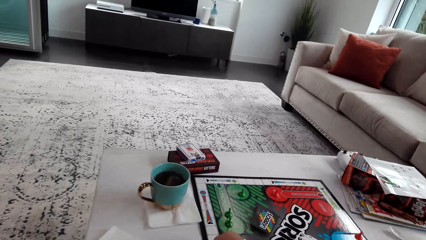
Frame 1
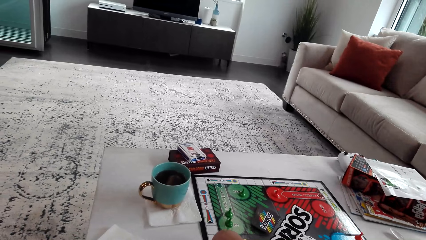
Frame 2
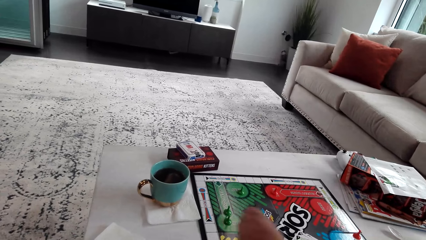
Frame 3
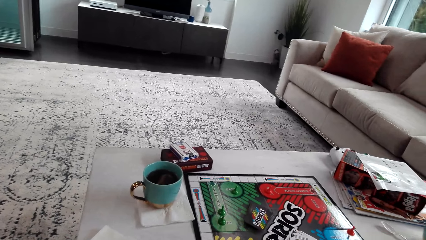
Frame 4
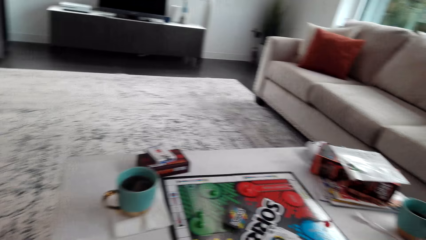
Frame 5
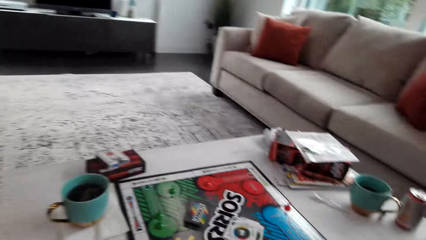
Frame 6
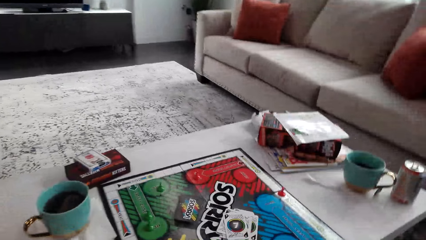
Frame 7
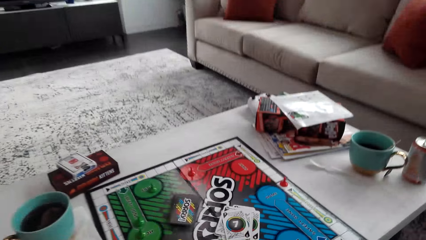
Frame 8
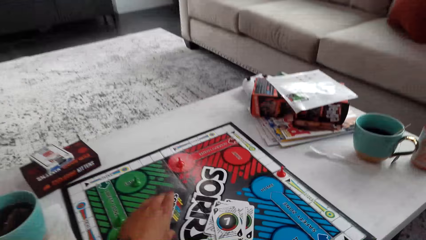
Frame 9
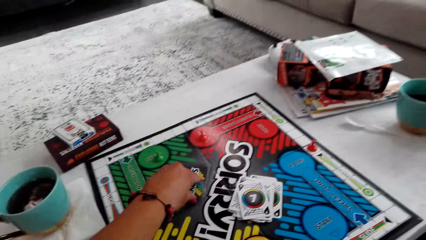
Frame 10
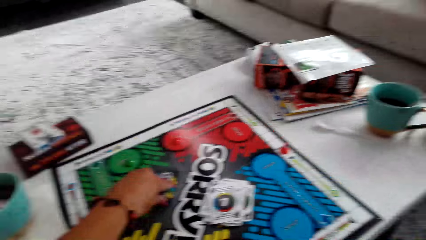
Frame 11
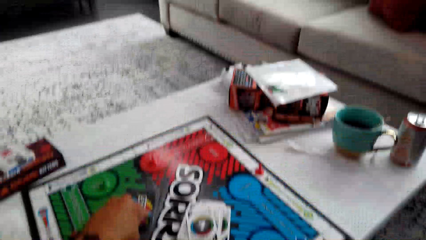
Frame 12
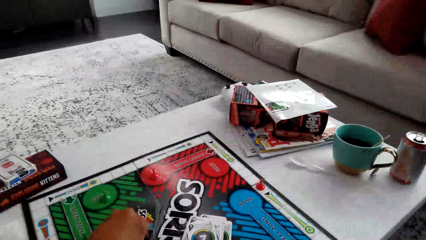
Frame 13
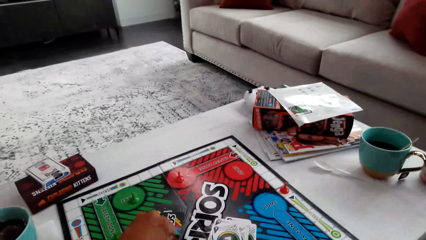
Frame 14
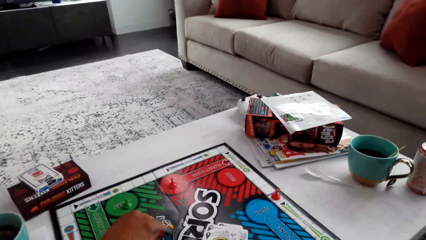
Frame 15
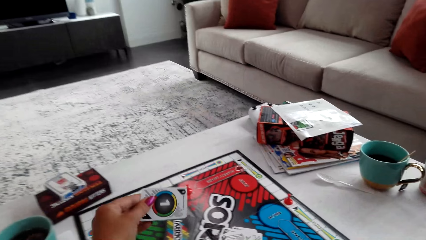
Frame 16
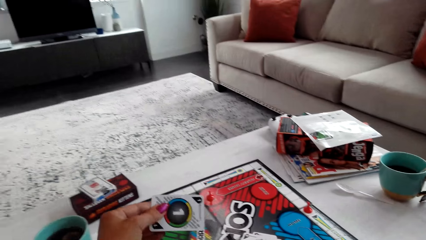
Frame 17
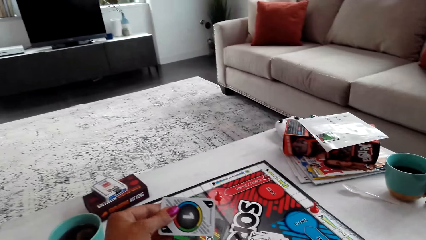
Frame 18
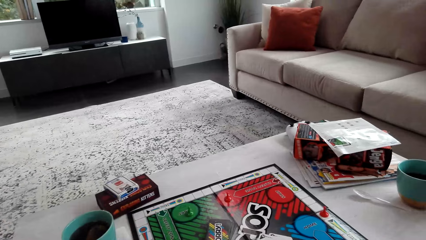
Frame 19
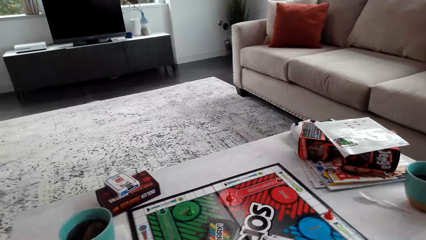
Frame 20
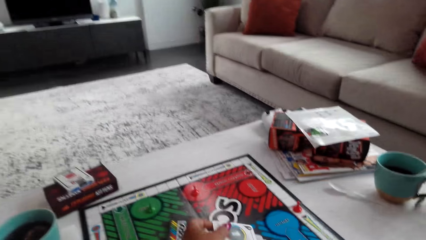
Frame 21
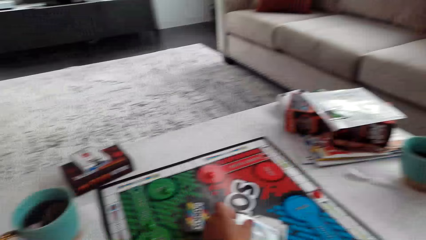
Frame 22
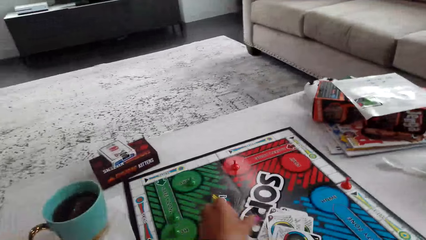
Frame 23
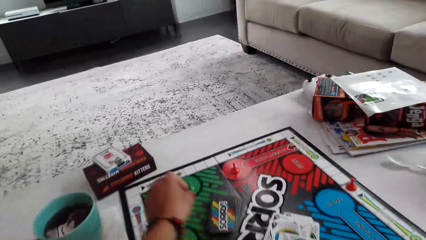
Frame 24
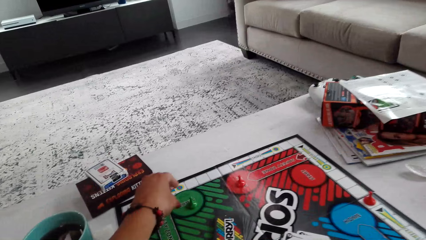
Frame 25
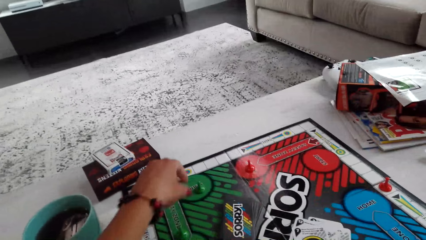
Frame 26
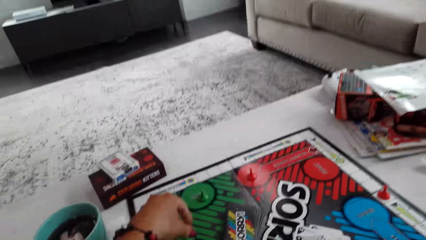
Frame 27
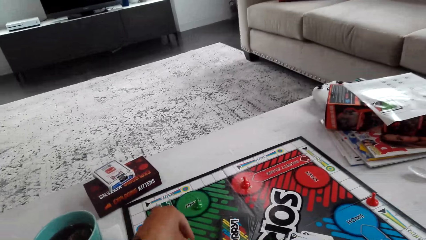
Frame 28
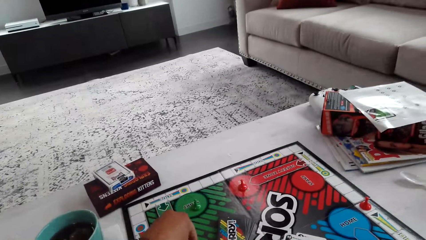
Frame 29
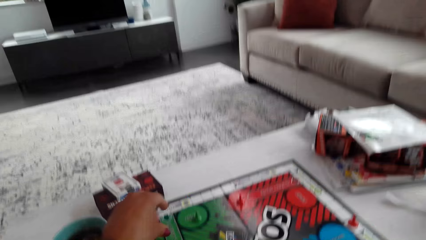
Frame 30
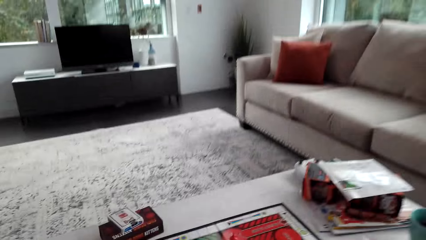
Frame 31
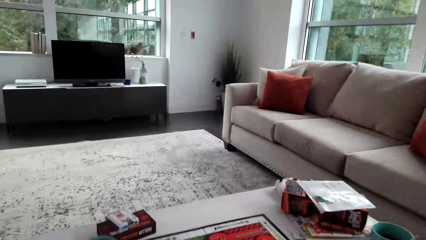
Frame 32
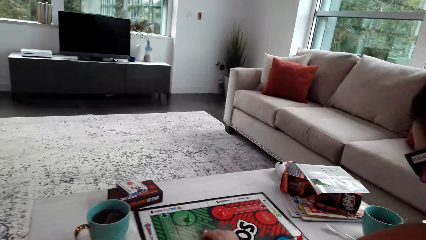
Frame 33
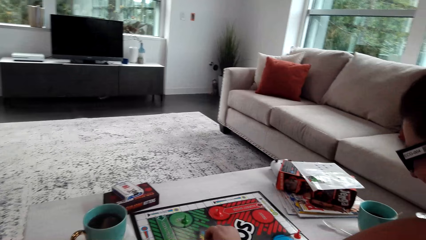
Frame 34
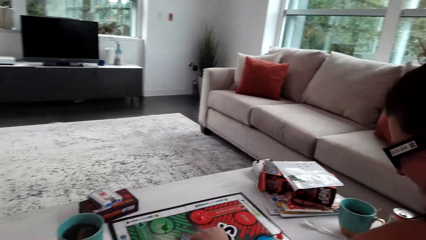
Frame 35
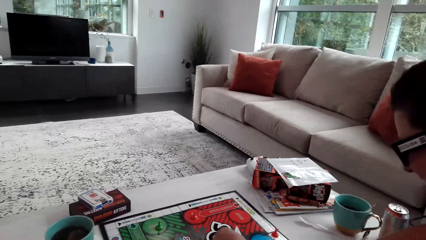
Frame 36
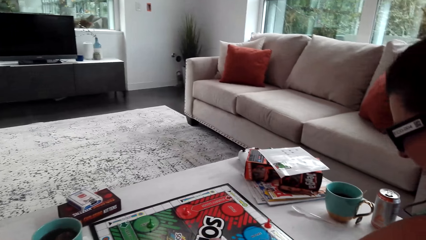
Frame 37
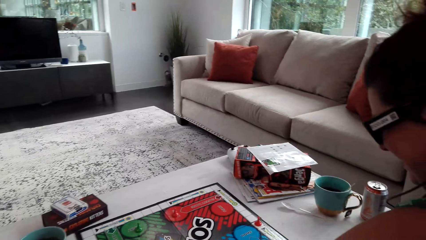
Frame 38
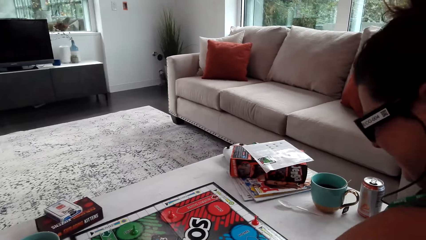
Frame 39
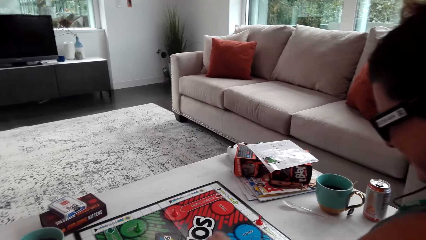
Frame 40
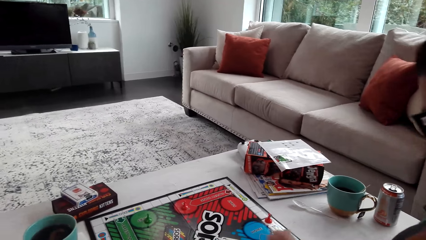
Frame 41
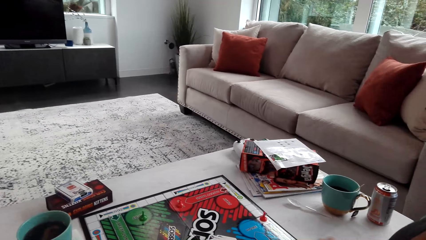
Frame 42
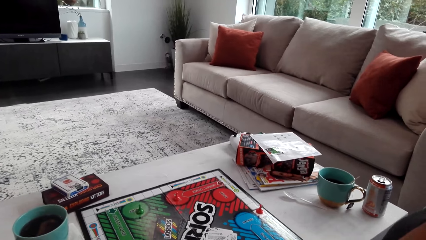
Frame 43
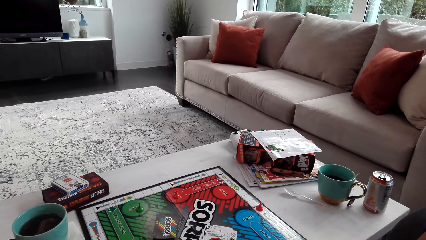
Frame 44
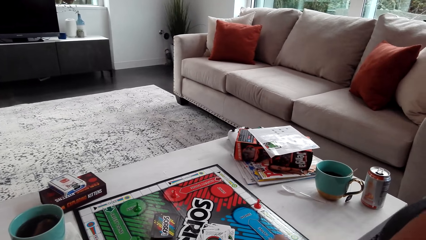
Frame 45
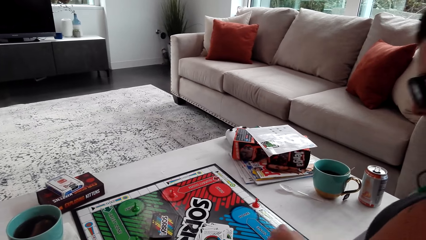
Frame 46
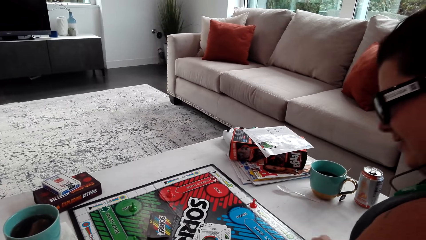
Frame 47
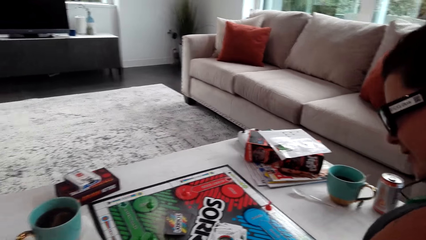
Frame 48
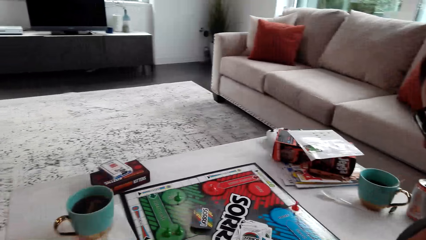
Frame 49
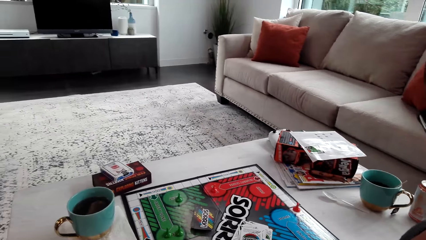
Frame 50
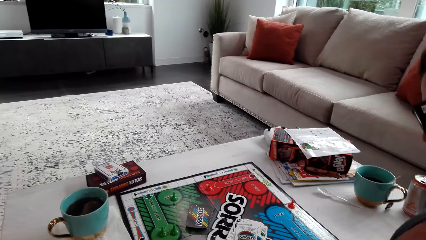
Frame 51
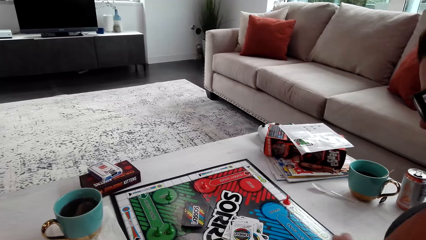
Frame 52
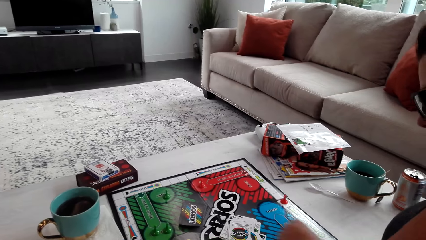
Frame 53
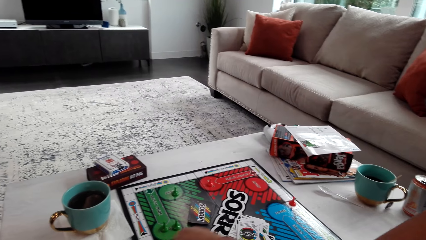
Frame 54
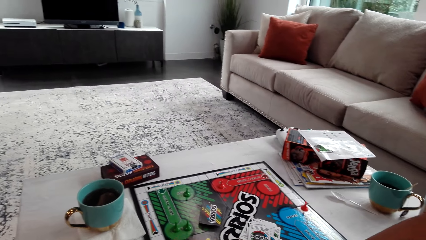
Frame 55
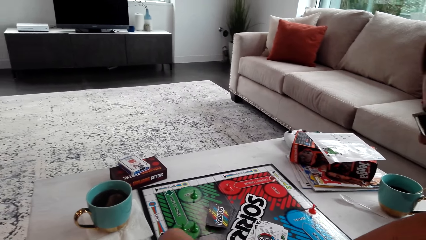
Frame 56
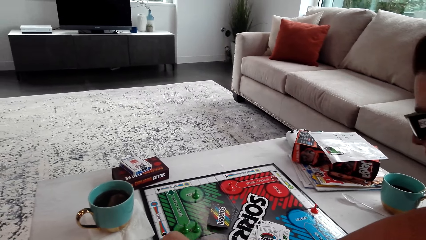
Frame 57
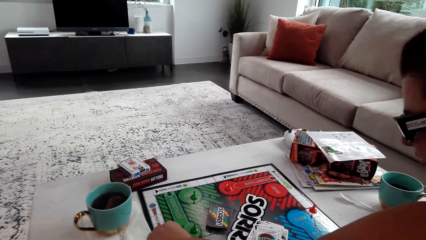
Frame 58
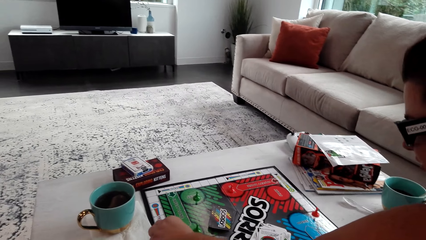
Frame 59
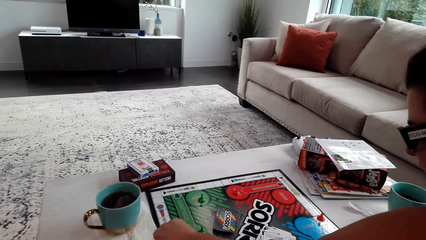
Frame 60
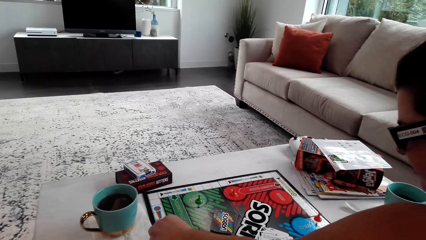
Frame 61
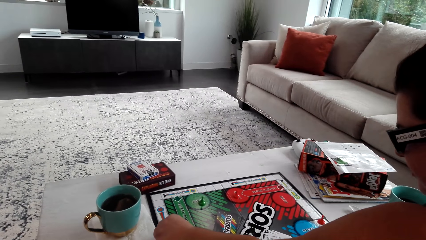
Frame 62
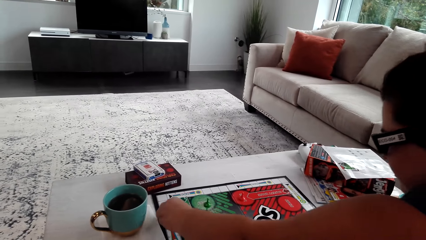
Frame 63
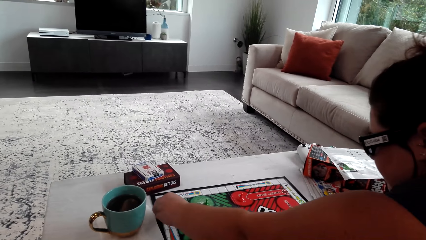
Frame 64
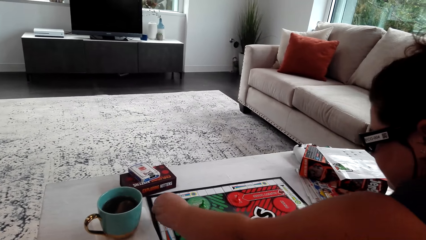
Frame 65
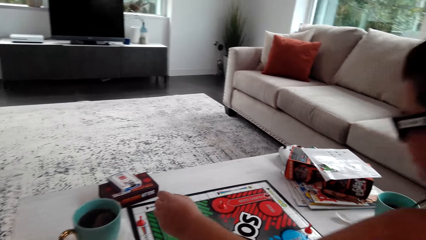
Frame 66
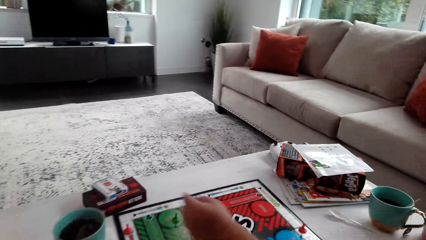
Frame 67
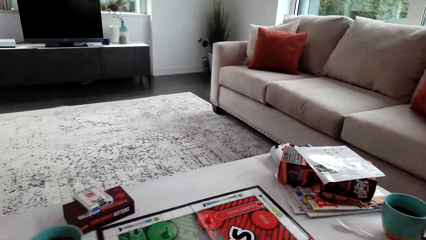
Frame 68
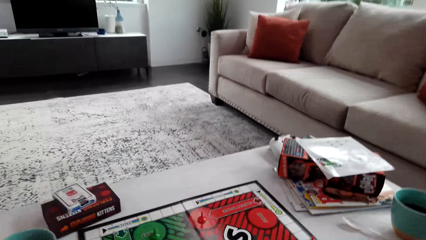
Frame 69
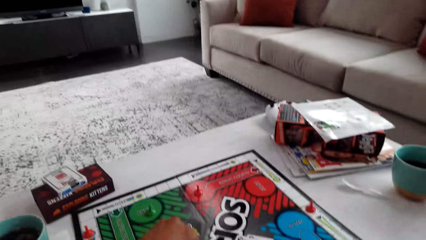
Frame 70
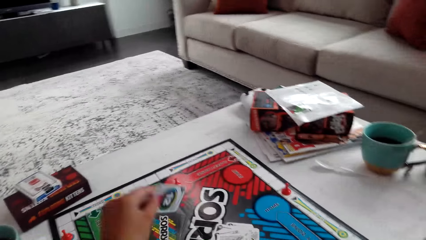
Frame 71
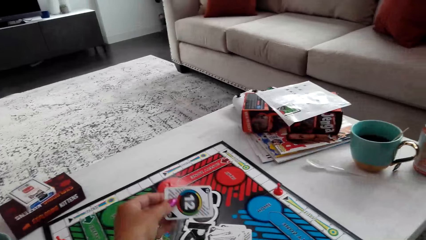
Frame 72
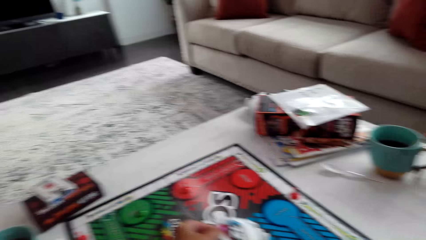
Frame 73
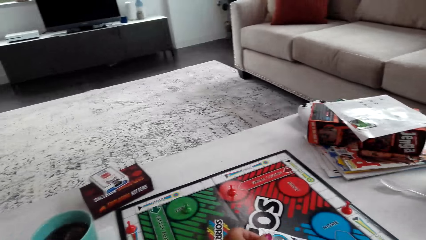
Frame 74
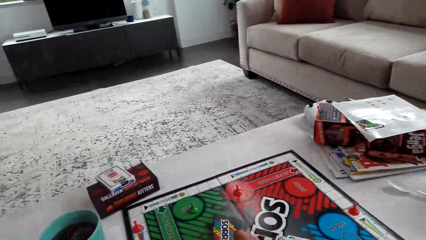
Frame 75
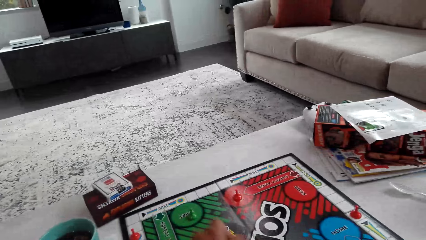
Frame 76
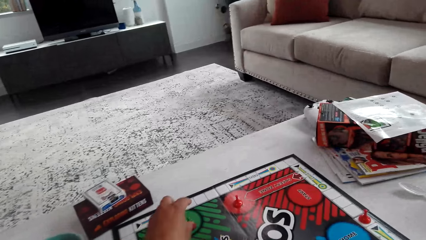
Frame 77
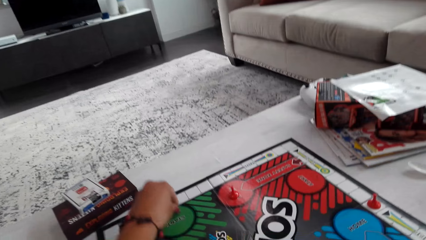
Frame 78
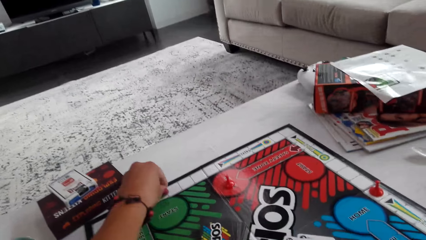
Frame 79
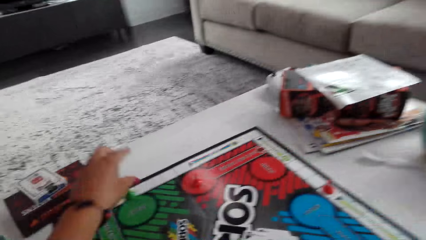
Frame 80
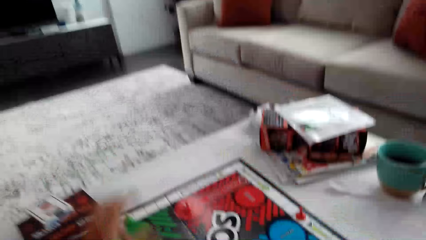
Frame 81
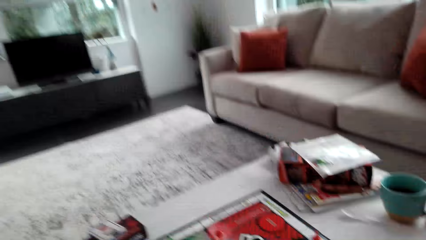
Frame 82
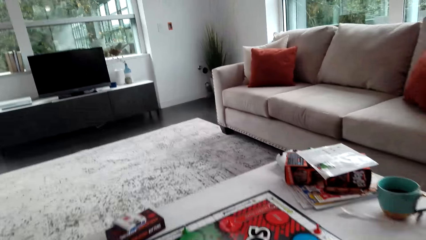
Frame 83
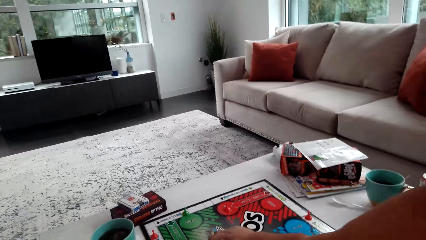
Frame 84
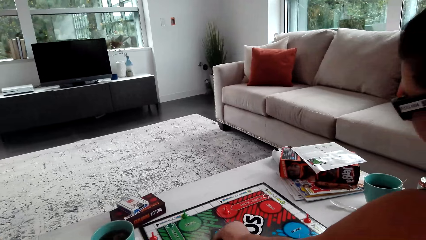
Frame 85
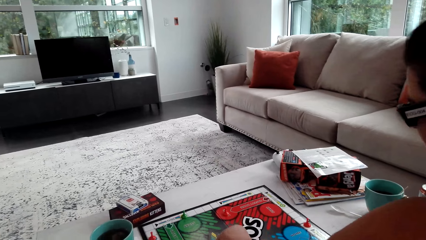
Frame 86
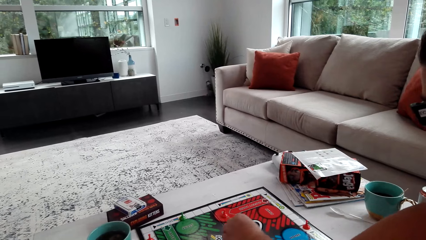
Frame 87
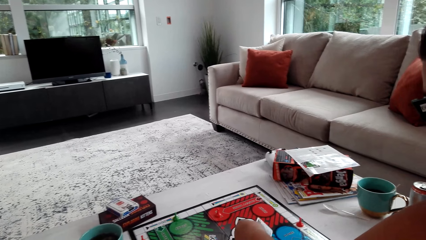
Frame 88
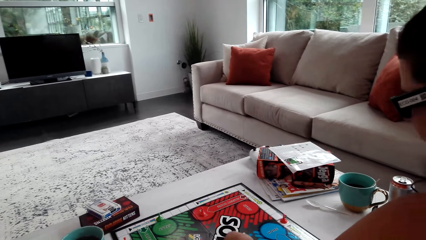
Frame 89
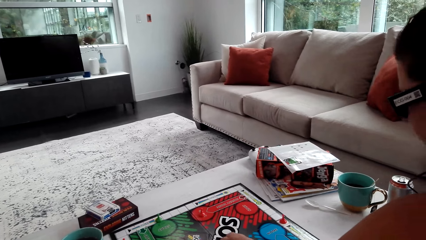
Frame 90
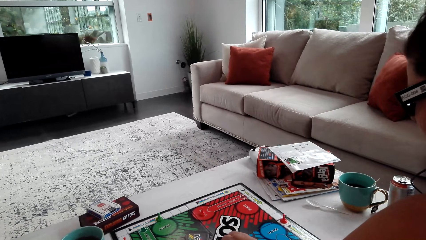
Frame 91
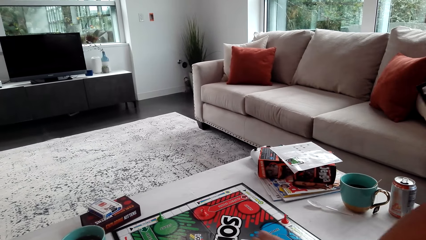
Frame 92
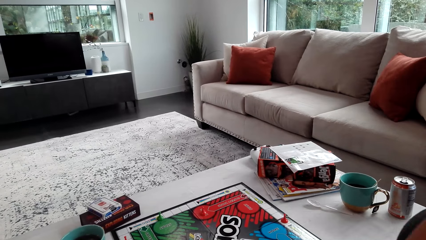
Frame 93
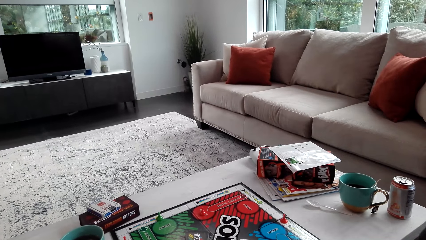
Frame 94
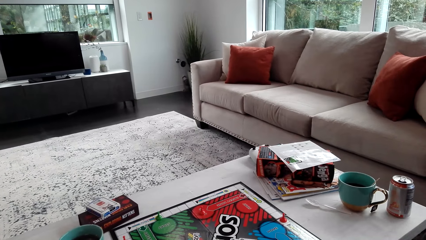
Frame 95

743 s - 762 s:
The camera wearer picks up the card. They move the card. A woman moves the pawn. The camera wearer picks up the card. They move the pawn. The woman picks up the card.
